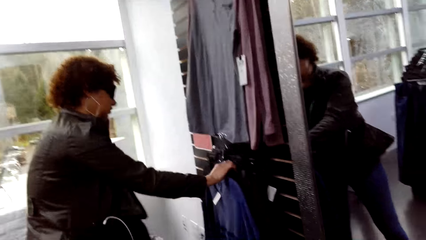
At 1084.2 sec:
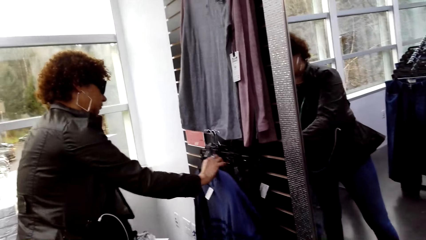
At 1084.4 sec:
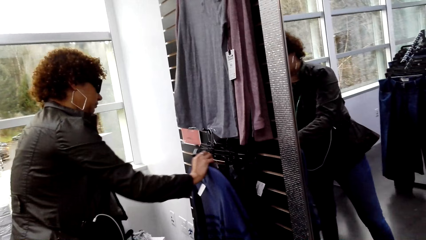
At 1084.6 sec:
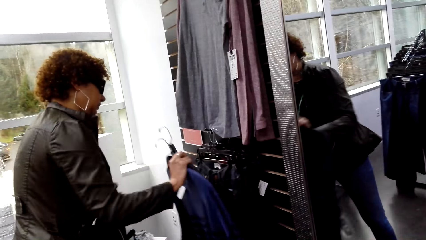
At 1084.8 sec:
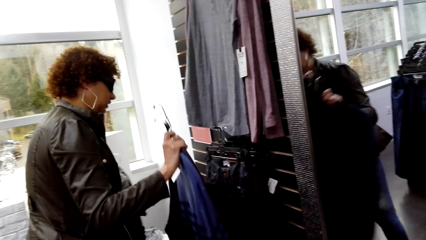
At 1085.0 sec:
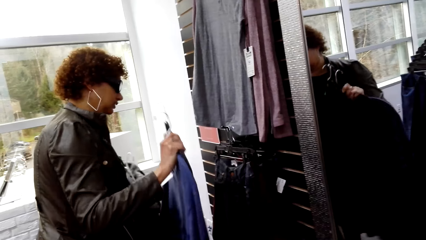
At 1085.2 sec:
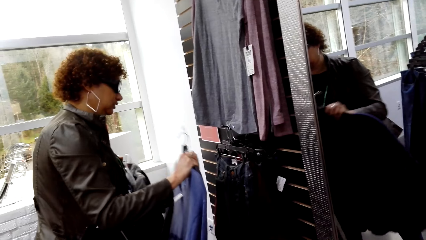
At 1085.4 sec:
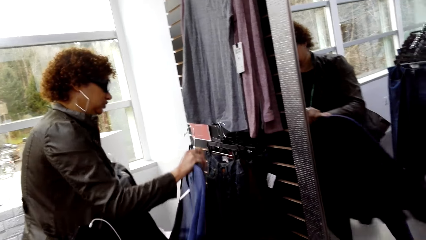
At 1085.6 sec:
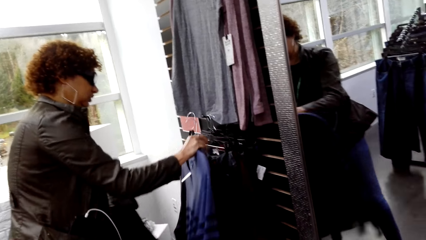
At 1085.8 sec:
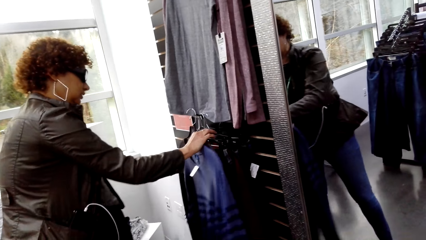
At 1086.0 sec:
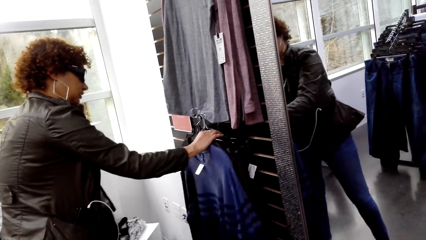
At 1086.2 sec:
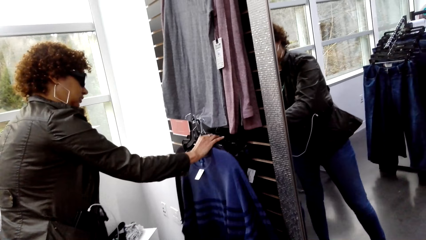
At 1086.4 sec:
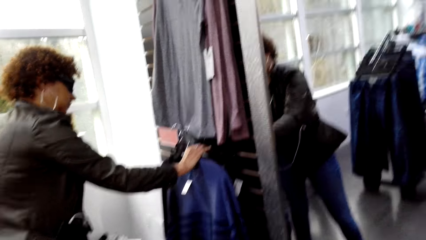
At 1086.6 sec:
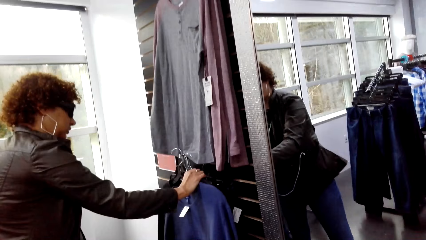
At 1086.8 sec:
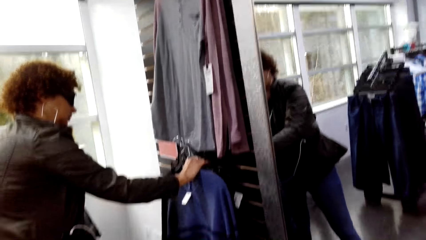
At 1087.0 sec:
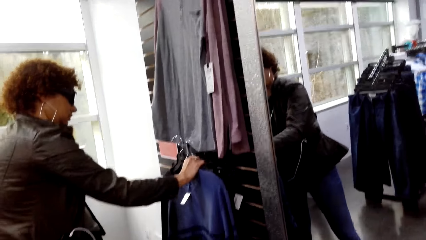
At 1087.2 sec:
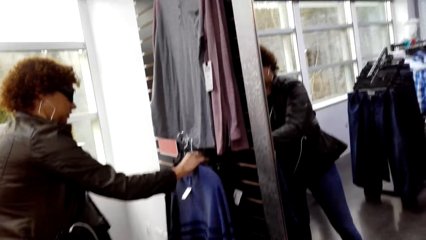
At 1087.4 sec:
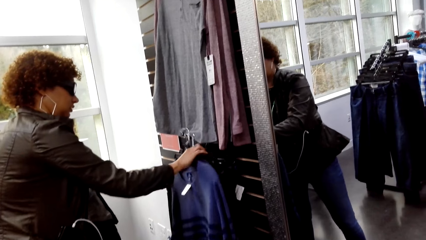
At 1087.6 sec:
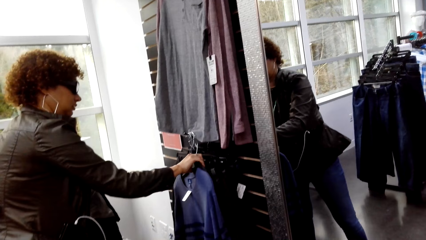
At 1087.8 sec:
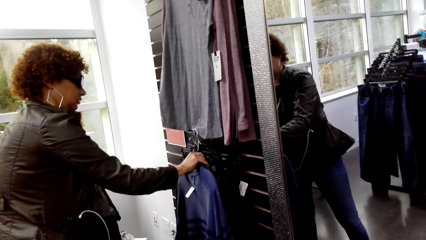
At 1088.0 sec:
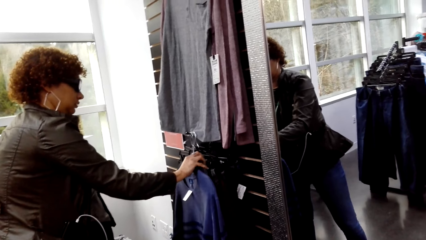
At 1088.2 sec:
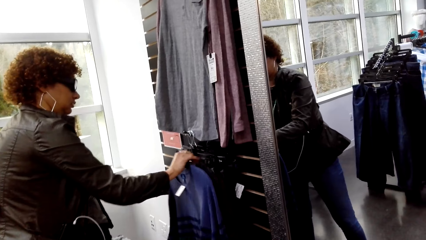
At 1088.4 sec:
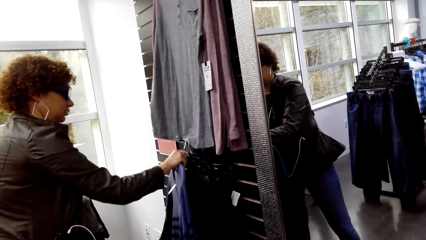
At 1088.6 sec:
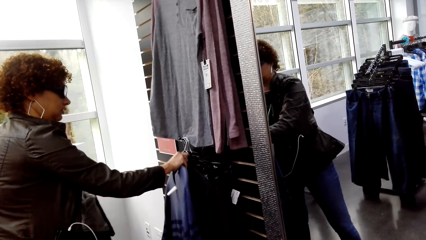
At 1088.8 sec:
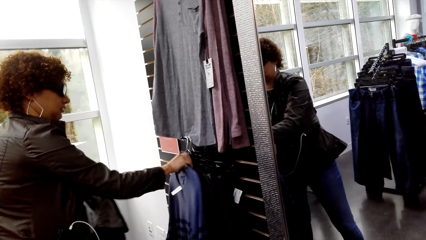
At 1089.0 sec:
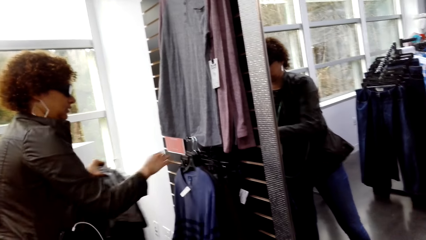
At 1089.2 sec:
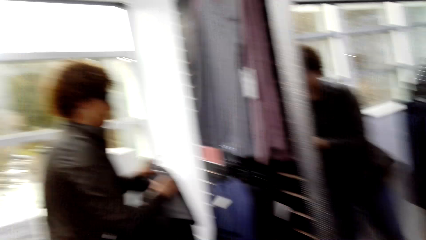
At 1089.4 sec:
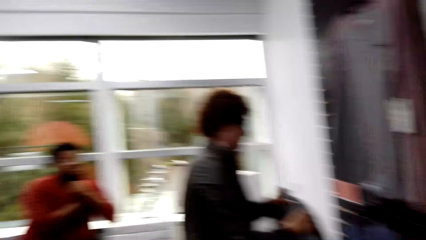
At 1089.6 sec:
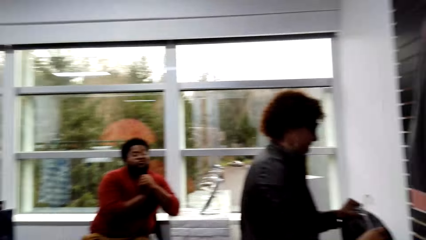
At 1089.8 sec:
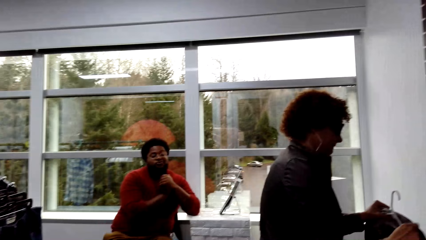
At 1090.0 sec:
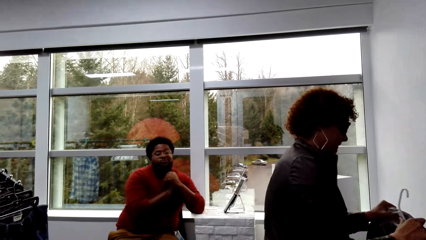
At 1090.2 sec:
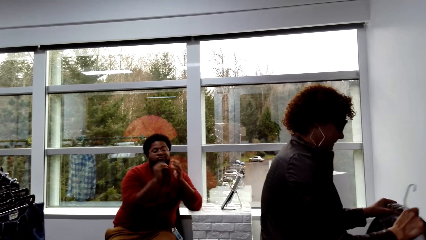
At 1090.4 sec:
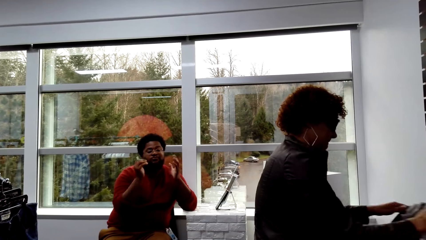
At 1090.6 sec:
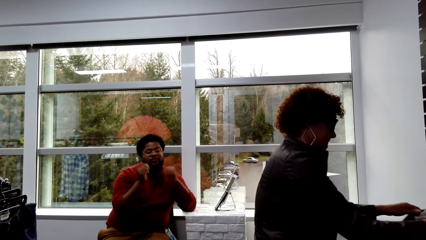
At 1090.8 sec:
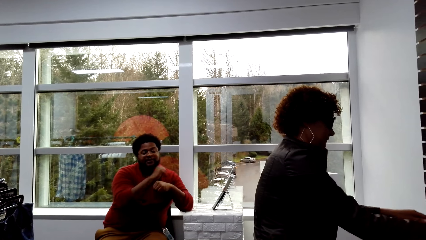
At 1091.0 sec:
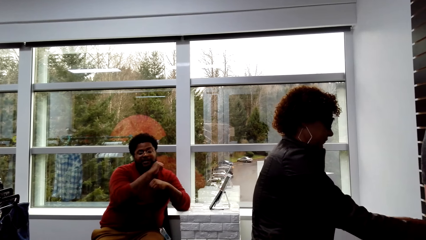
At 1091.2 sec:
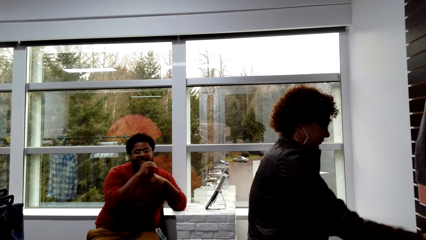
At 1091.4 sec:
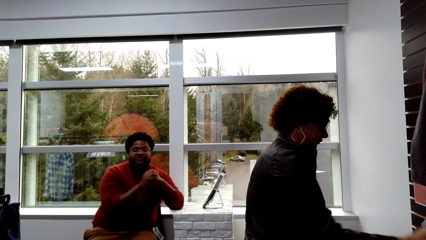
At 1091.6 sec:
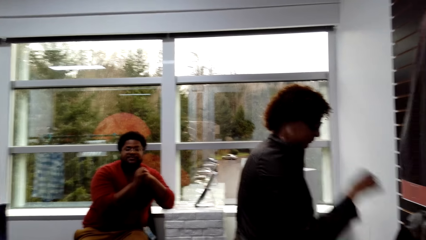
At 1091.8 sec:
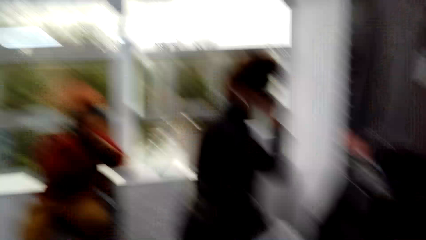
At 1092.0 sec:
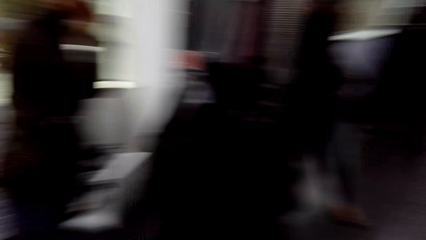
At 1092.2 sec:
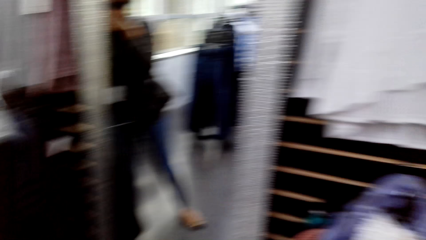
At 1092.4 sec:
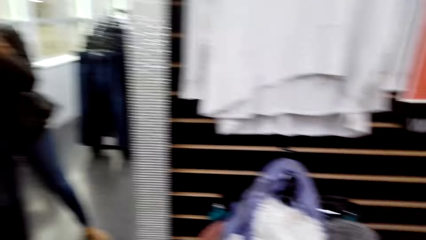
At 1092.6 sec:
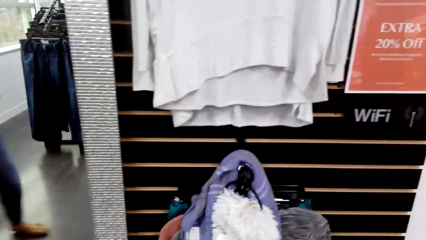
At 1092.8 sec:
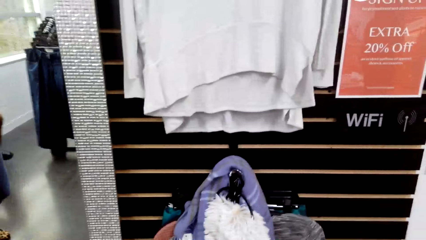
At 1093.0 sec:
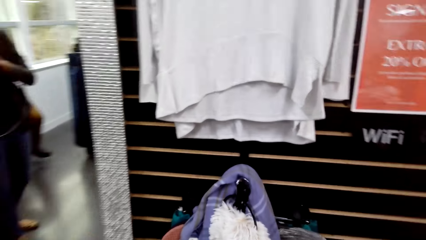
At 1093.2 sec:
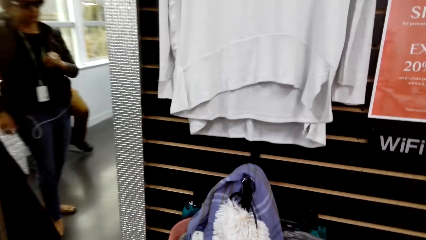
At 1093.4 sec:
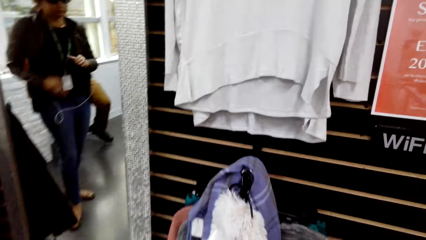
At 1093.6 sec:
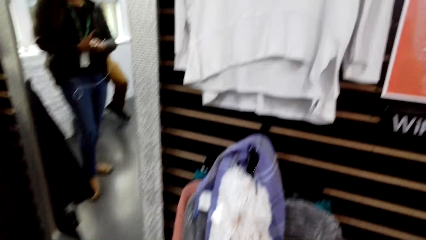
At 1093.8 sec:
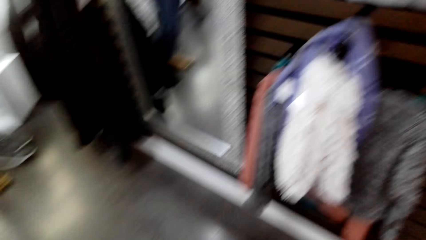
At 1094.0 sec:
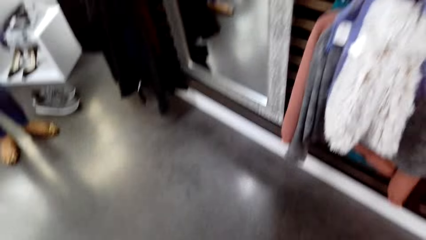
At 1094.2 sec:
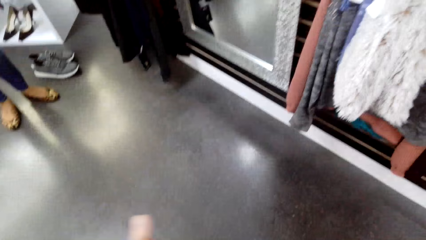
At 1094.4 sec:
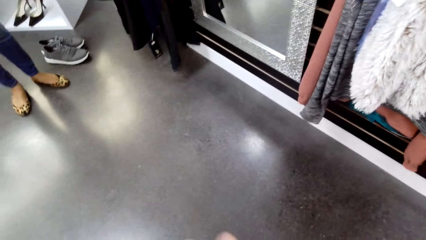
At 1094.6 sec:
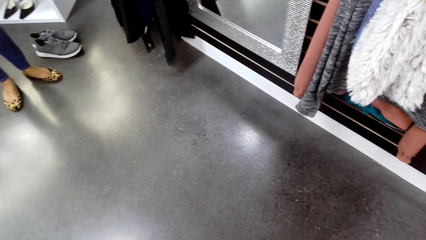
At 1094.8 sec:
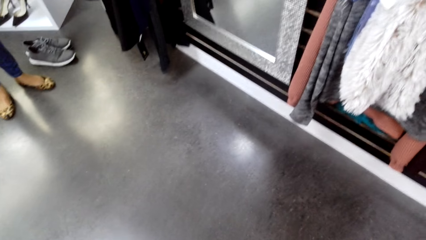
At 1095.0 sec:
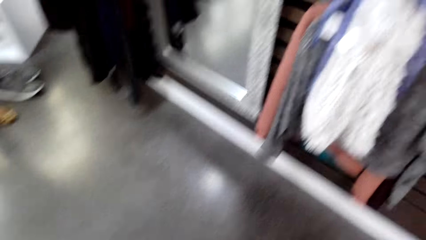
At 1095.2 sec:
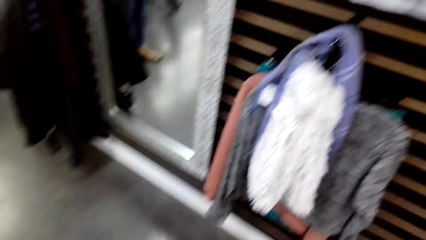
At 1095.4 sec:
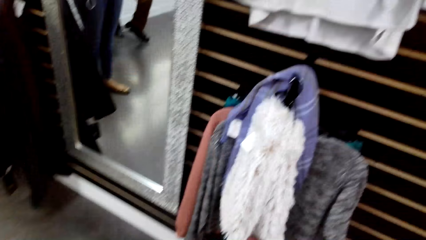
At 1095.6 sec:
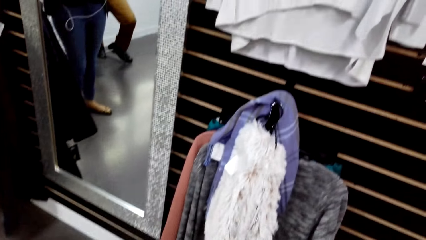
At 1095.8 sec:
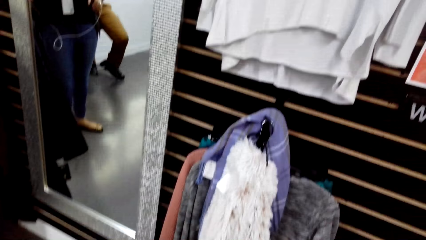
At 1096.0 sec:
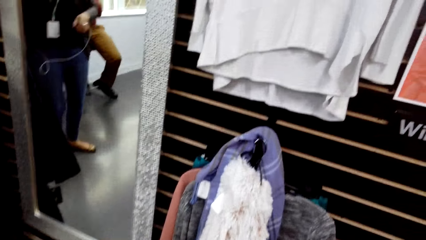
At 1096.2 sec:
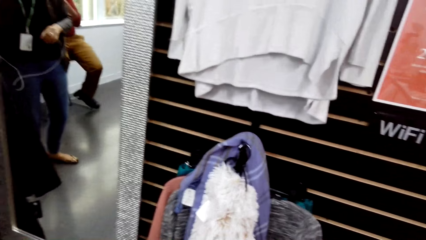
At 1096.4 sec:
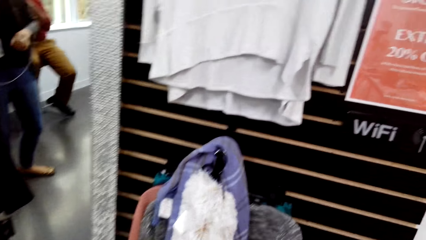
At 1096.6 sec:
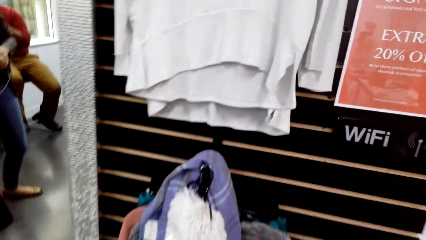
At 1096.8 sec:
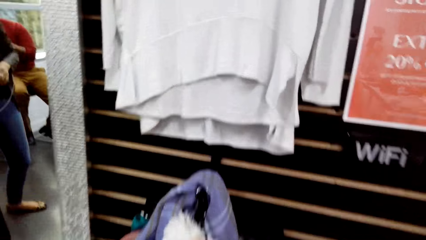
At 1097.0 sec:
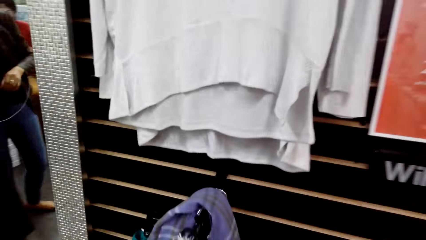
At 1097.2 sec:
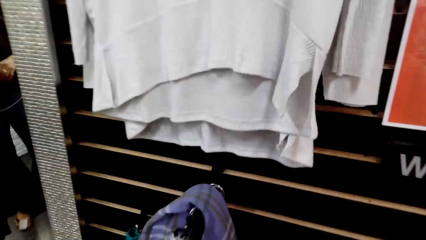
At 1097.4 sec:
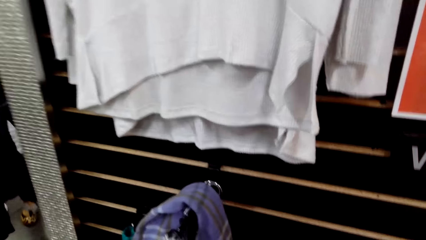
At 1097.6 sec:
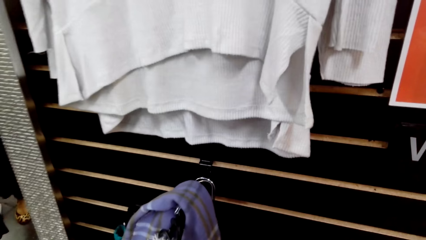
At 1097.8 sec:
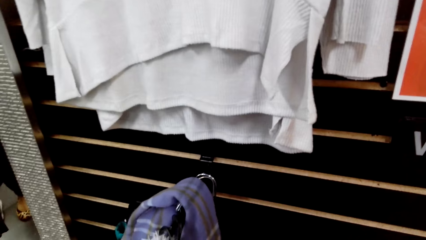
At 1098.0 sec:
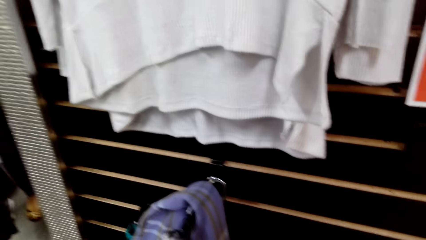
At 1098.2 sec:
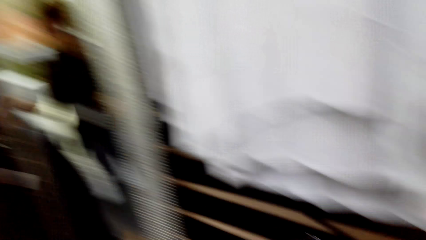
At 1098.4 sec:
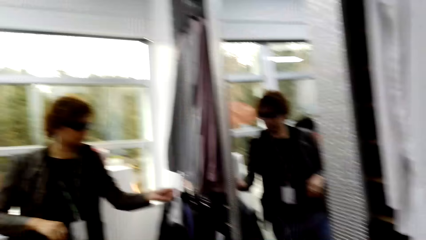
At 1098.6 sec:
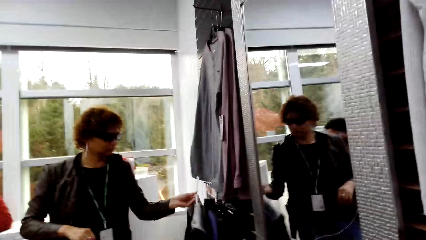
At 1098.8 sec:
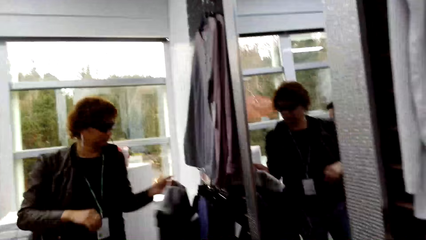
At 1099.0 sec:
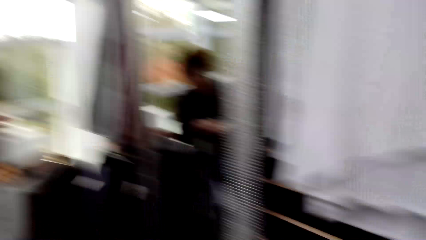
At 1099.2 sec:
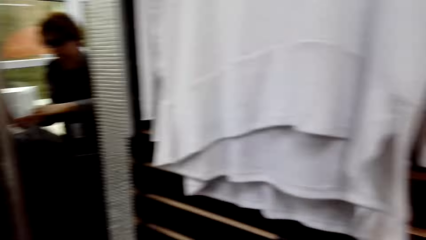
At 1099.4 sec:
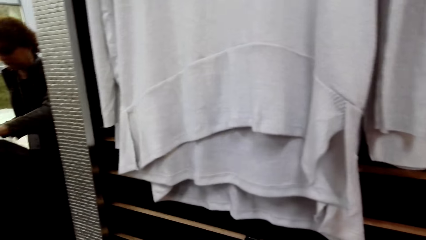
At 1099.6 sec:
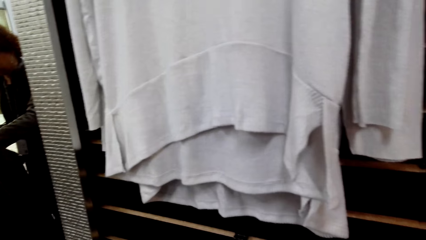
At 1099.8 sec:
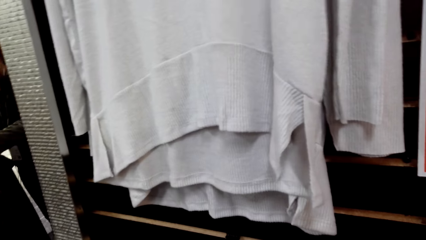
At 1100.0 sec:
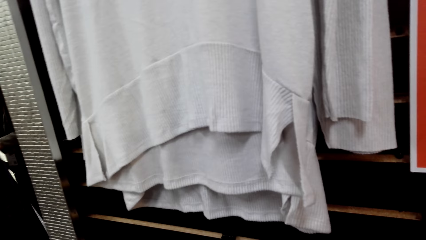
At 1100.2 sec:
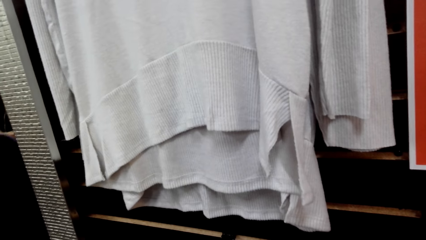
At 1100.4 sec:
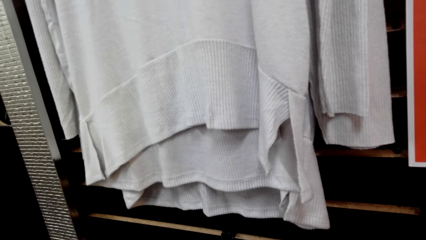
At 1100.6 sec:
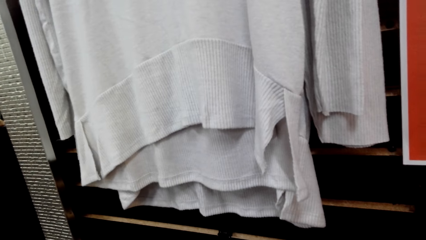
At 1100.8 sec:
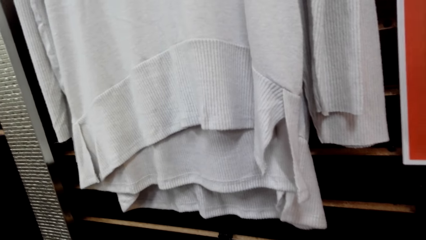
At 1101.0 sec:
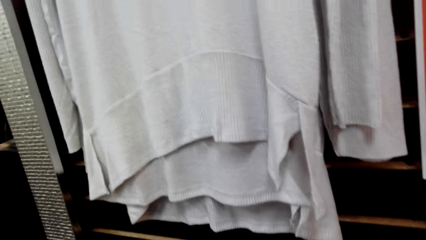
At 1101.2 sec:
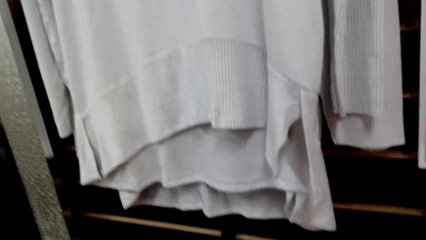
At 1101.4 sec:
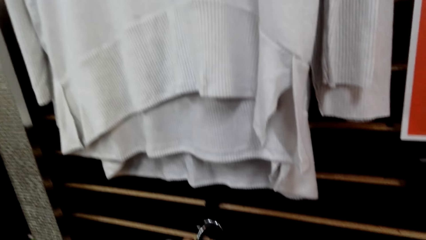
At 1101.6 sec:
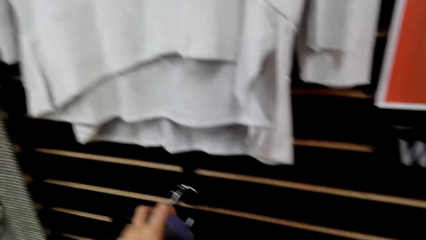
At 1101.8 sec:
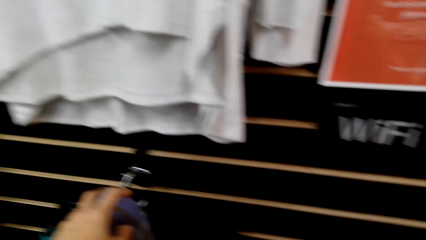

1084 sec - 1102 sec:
A woman holds the cloth. The camera wearer hangs the clothes. A man talks to the camera wearer. The man gestures with his hand. The woman moves her hand. The camera wearer talks to the man. They look at the clothes. They look at the mirror. They look at the woman.
